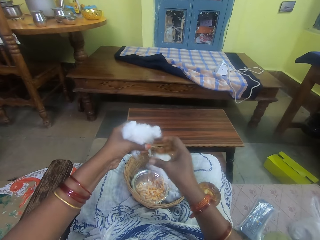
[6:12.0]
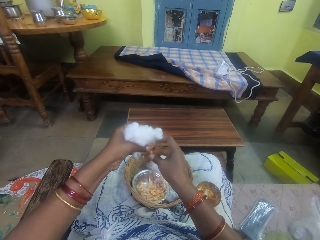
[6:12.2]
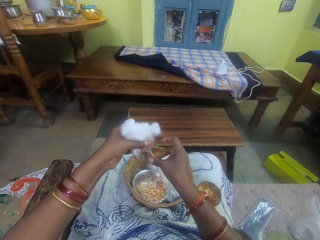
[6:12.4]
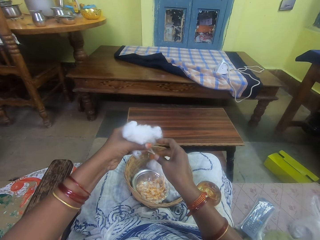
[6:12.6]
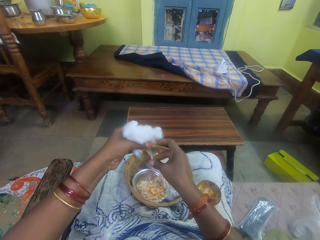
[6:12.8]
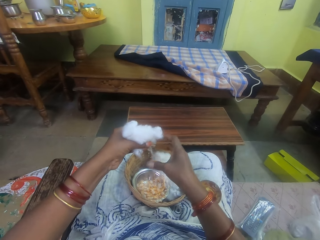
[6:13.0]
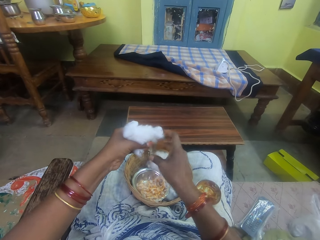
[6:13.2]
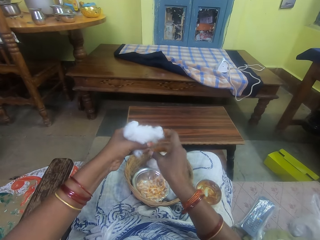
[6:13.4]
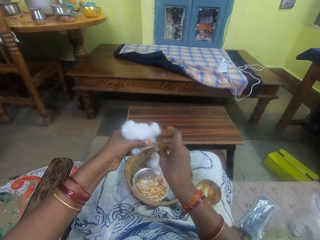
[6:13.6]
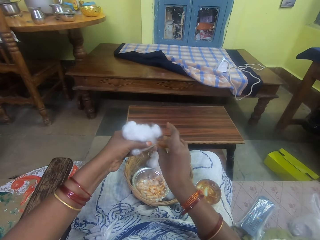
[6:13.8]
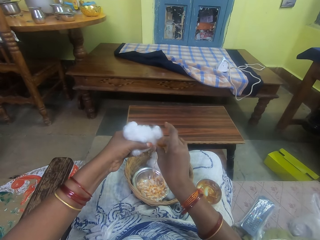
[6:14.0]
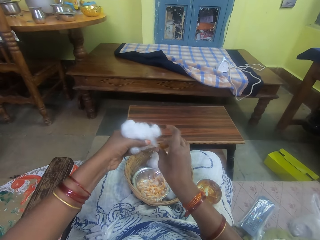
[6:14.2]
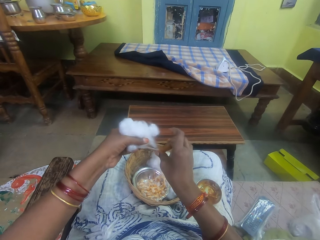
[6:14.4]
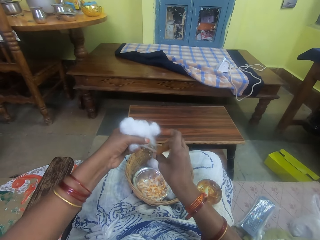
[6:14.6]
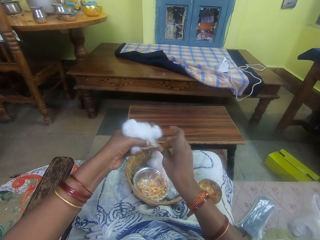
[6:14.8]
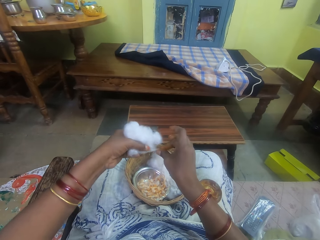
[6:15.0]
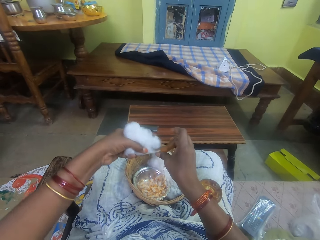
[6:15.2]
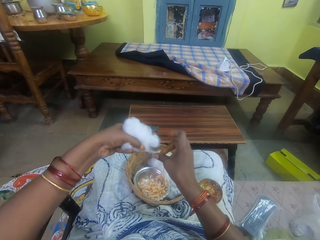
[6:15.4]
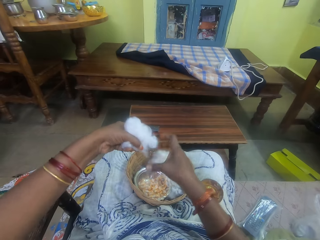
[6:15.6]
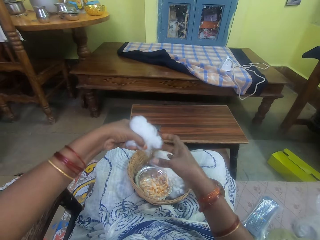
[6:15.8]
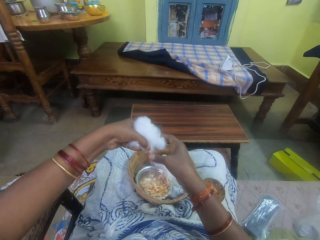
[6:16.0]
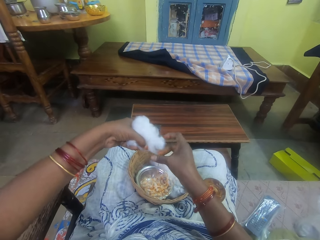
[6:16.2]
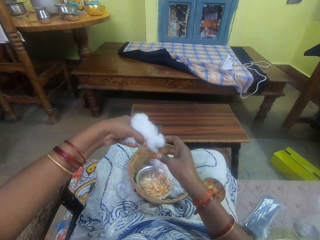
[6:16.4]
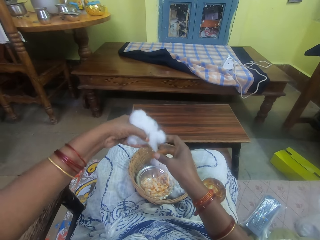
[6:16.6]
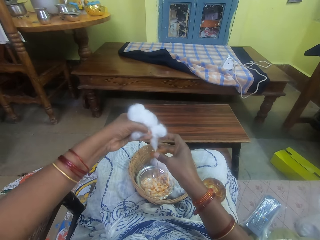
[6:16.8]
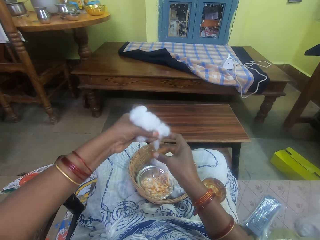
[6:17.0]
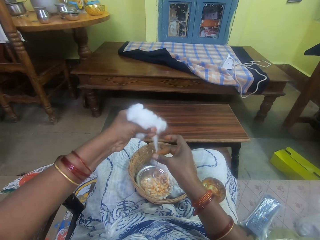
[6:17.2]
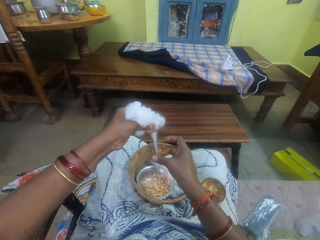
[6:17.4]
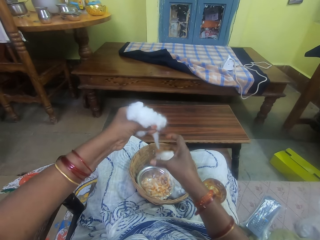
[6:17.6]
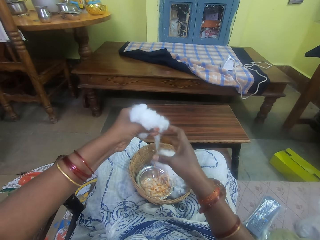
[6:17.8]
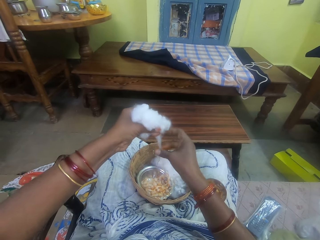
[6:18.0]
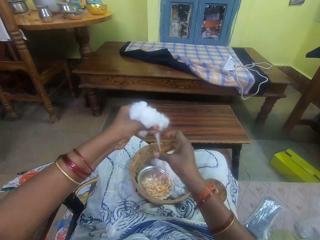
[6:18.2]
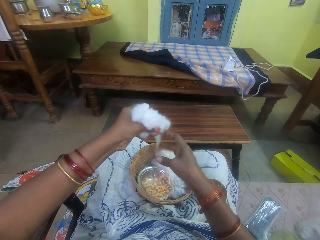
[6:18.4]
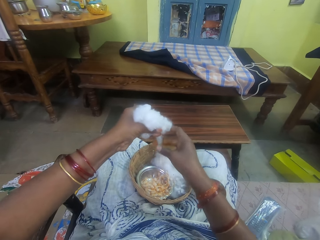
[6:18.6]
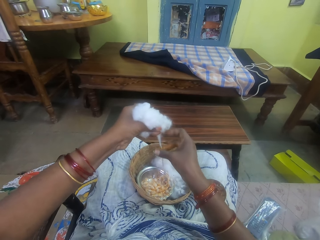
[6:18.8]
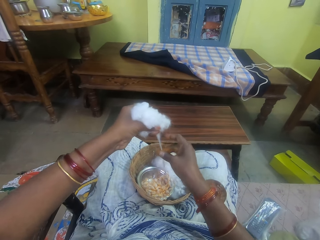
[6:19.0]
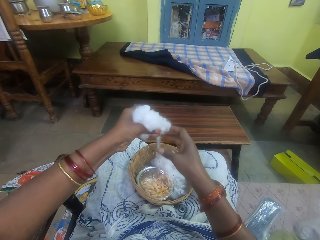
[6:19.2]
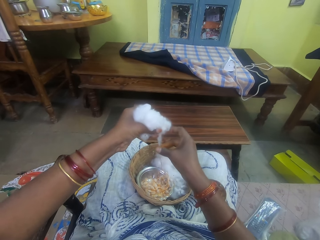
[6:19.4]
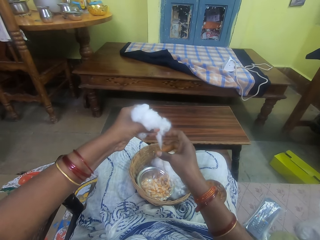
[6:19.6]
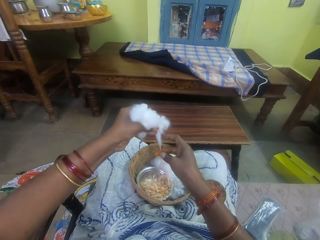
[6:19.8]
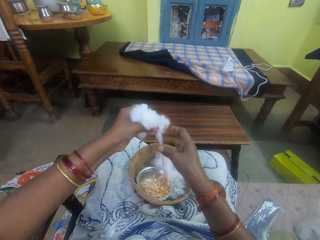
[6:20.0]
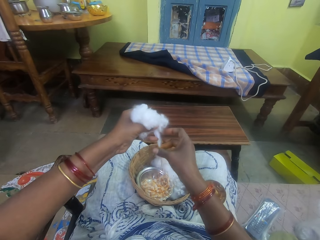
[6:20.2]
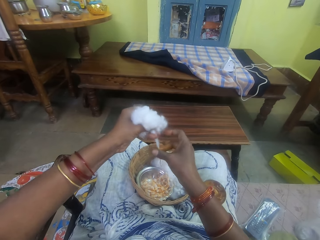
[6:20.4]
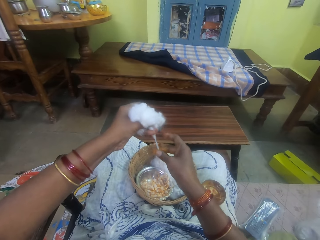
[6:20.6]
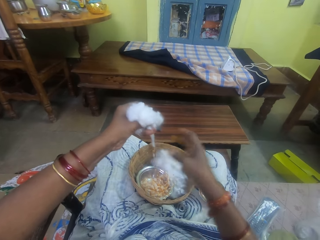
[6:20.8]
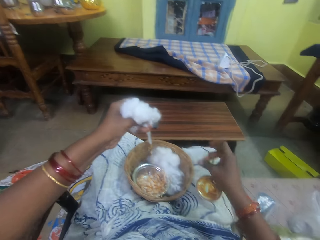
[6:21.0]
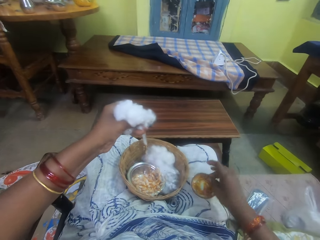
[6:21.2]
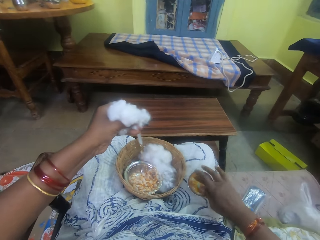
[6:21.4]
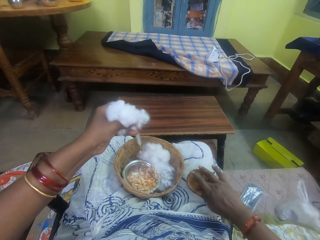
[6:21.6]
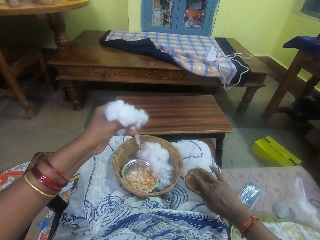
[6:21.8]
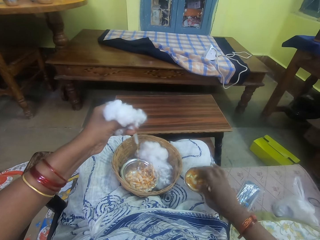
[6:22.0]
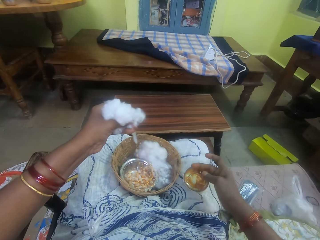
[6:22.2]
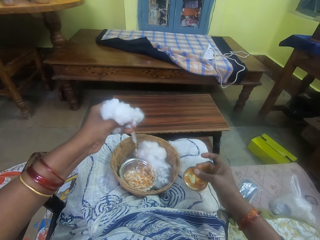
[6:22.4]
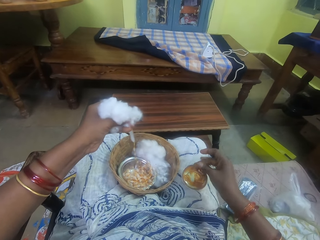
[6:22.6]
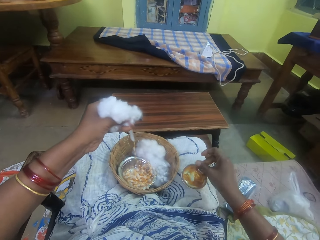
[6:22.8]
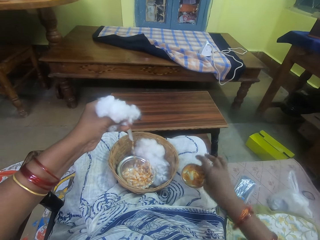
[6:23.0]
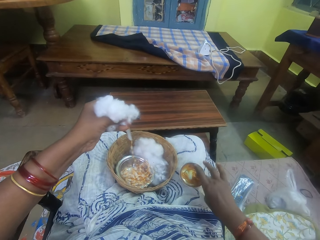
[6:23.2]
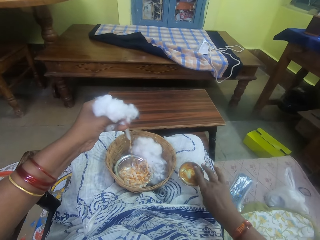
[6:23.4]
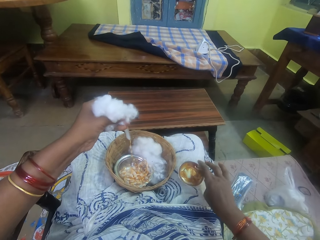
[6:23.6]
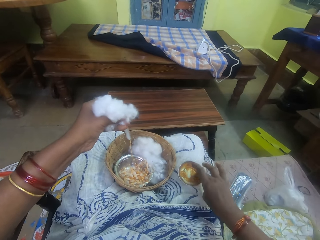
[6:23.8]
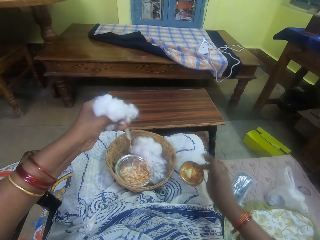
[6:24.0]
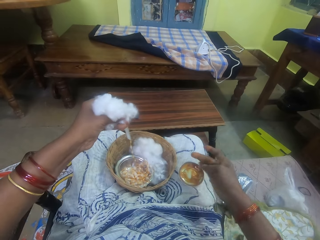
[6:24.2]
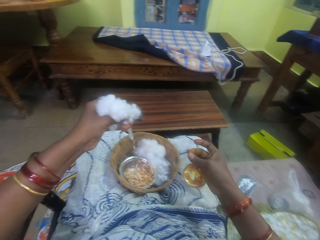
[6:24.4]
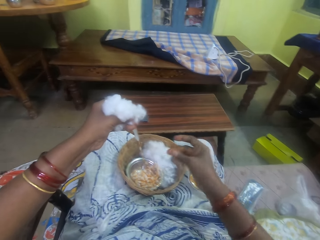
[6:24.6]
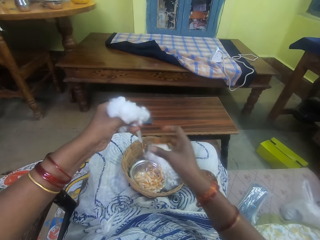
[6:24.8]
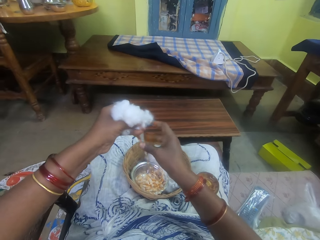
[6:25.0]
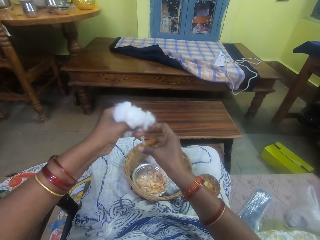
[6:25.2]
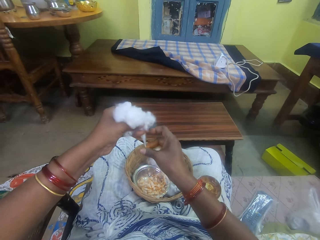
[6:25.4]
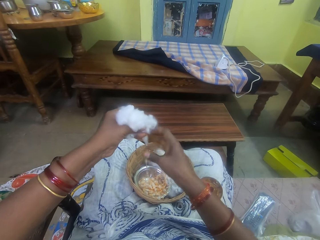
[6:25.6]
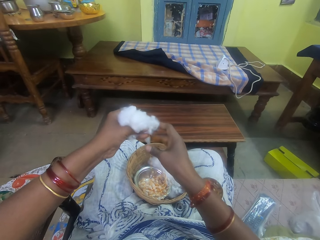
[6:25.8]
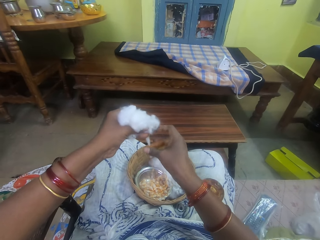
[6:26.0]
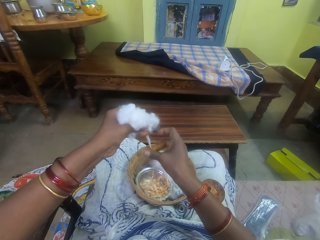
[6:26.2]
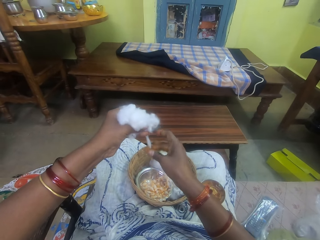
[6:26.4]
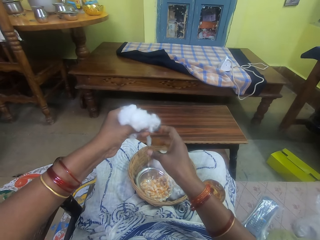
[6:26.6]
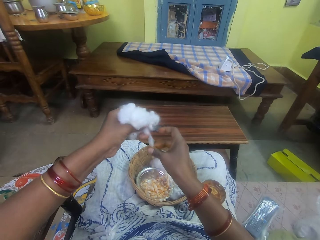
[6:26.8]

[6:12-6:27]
The camera wearer rubs her fingers. She rolls a cotton string with adhesive. She pulls her hand off the cotton string. She rolls the cotton string with adhesive. She pulls her hand off the cotton string. She picks up adhesive from the bowl. She touches the ointment with her right hand. She pulls her hand off the bowl. She rubs her fingers. She picks up adhesive from the bowl. She pulls her hand off the bowl. She rubs her fingers. She rolls the cotton string with adhesive. She rubs the ointment on the ball of cotton wool in her left hand.

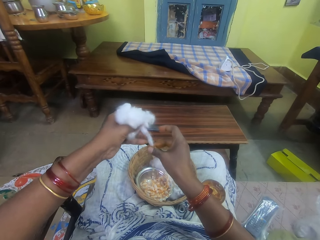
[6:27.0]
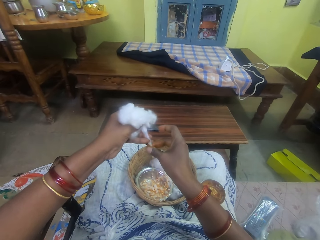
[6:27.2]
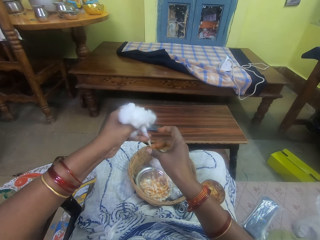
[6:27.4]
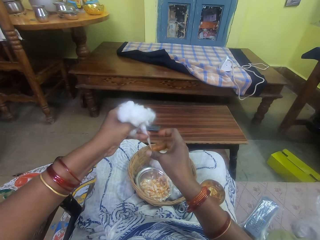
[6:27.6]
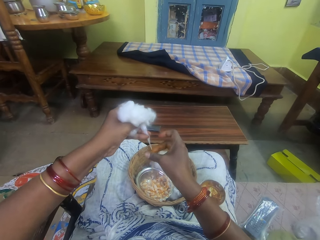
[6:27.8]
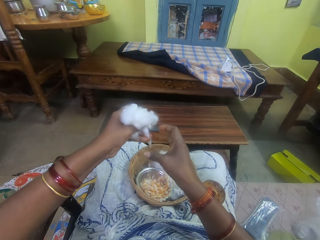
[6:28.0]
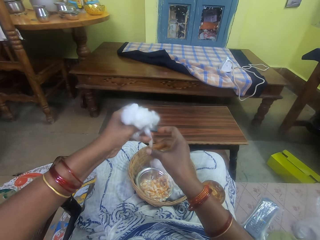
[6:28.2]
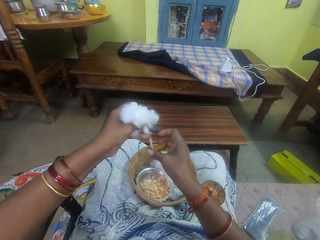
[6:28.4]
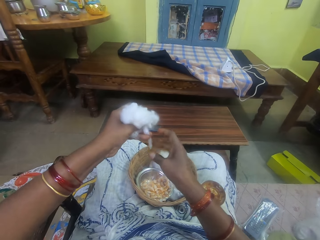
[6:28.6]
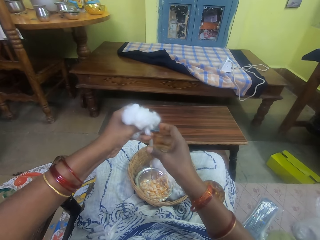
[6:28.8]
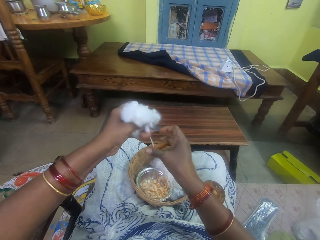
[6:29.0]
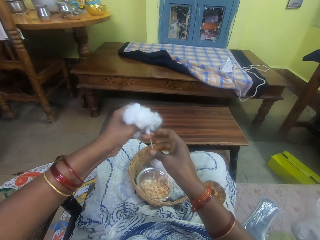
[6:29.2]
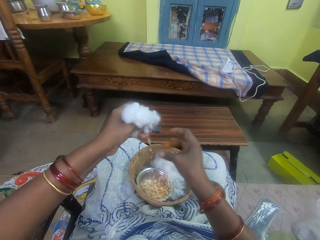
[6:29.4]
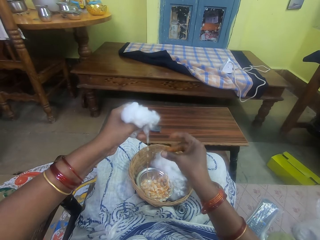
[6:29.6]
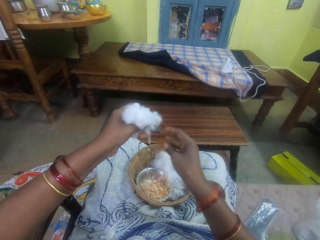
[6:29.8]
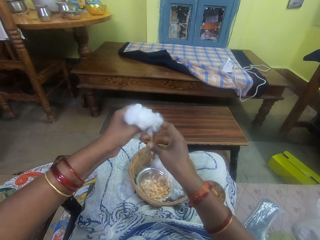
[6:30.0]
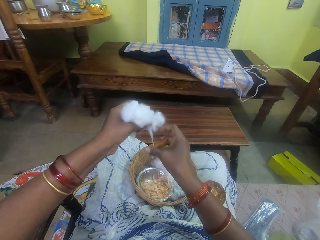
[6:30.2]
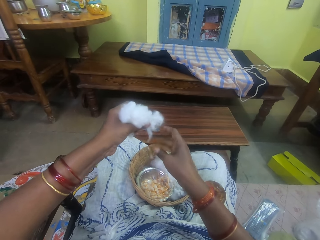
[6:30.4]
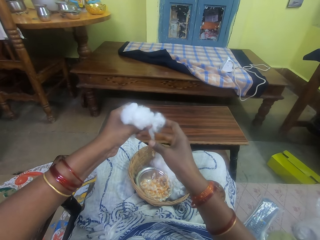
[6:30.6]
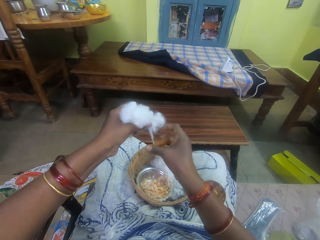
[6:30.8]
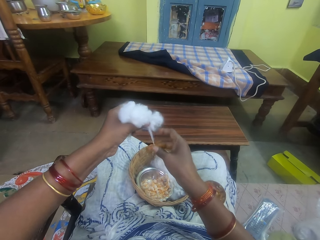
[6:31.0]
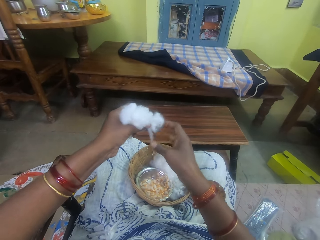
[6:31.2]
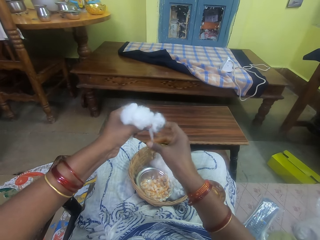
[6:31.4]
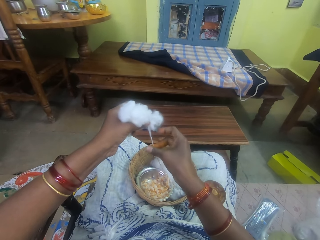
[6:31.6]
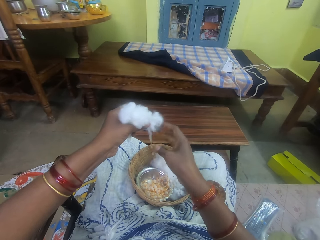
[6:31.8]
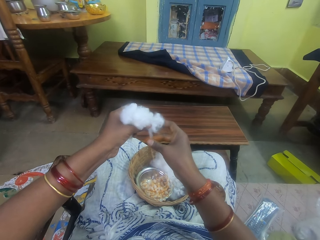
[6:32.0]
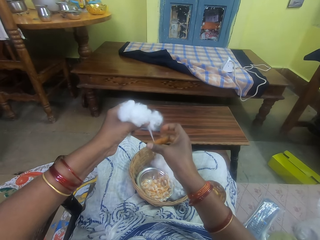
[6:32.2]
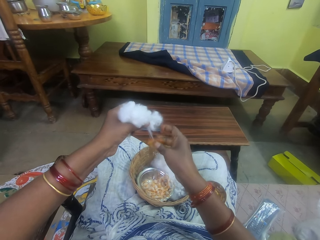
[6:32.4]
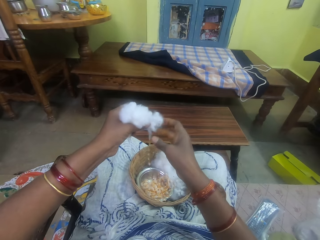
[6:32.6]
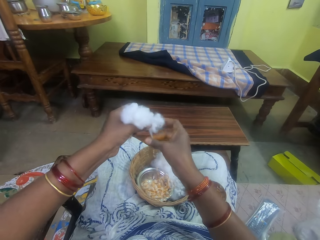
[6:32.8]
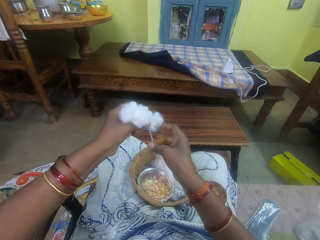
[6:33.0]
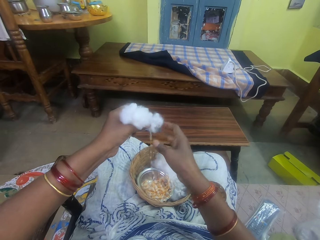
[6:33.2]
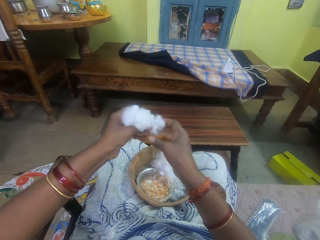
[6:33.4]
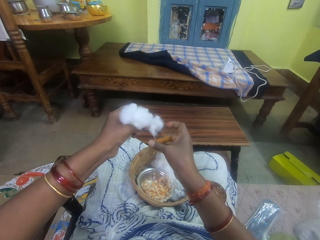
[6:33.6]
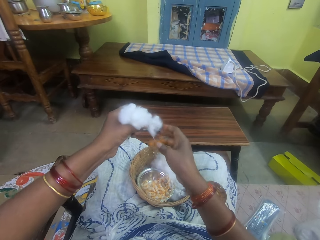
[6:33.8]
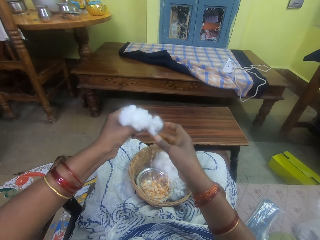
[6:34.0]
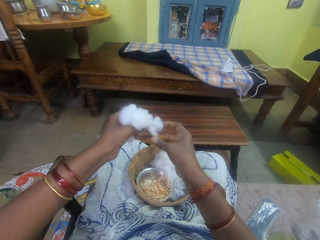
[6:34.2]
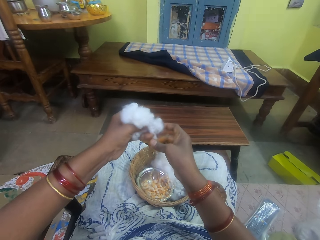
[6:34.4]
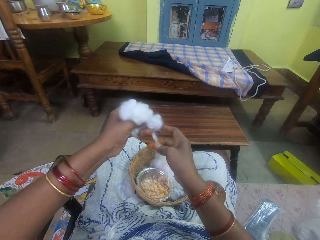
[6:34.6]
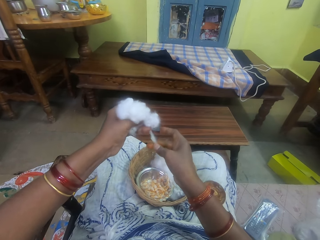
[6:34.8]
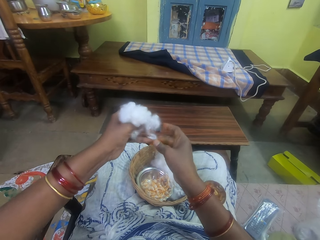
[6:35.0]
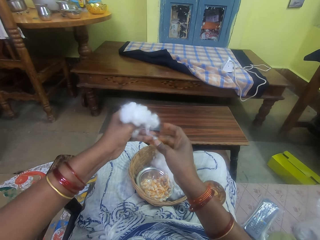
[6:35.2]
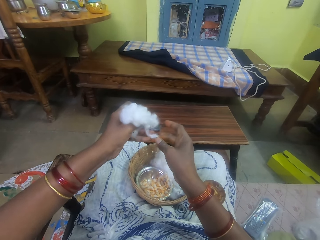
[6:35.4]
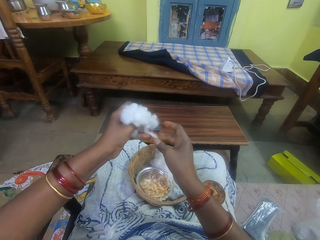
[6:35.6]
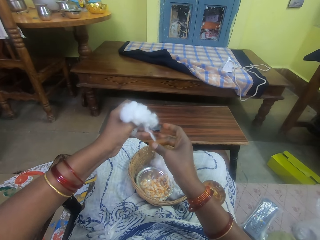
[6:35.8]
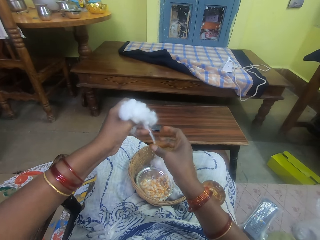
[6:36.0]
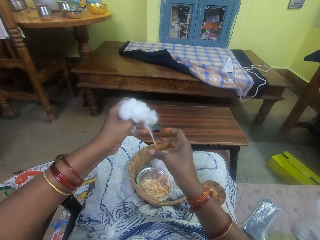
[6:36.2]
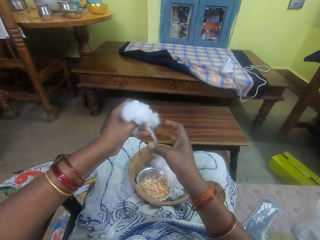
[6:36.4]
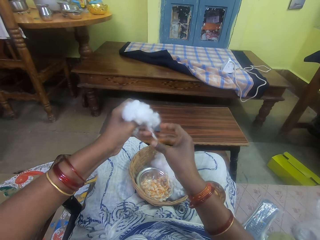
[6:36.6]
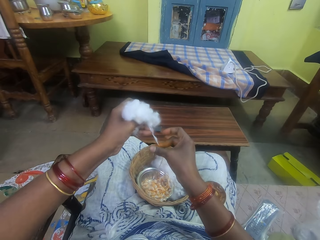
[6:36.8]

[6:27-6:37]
The camera wearer pulls the cotton string. They roll the cotton string with adhesive. They pull the cotton string.
